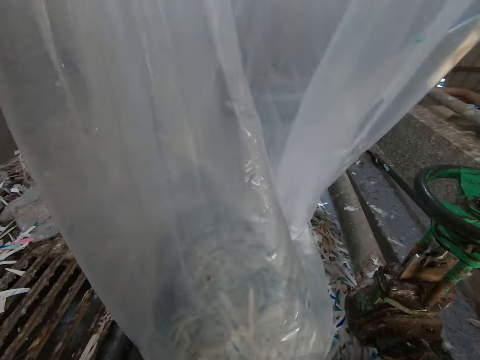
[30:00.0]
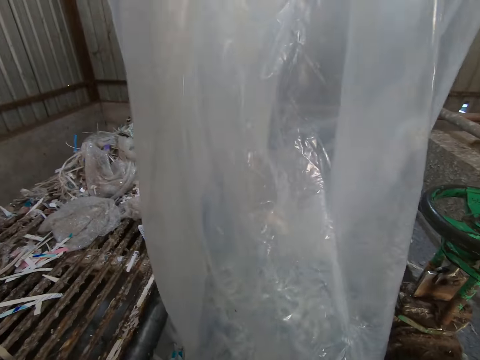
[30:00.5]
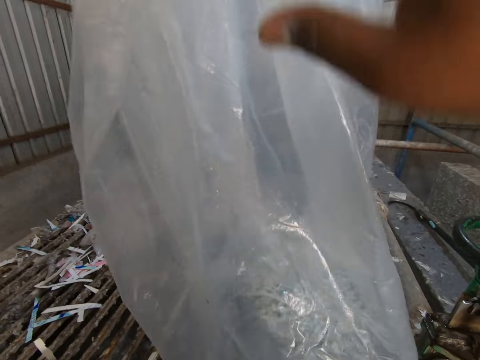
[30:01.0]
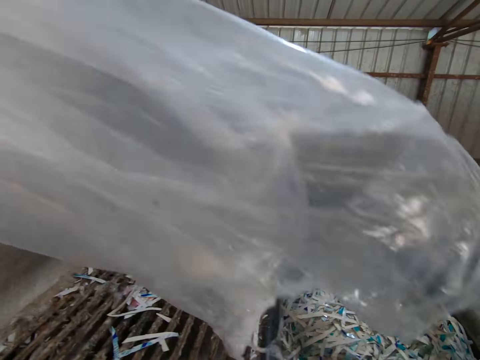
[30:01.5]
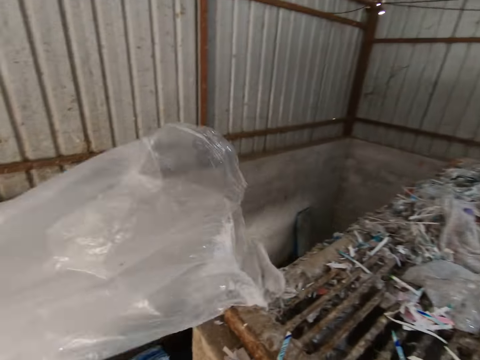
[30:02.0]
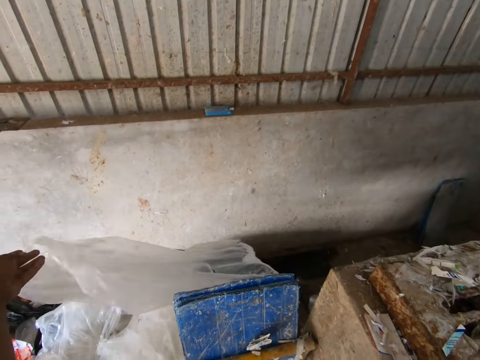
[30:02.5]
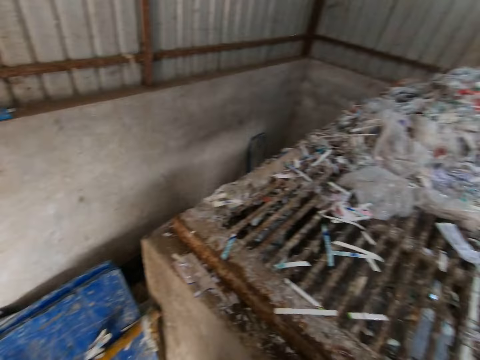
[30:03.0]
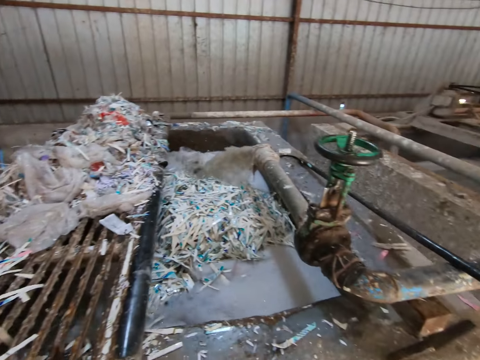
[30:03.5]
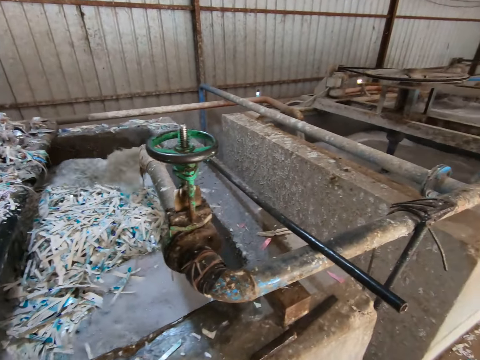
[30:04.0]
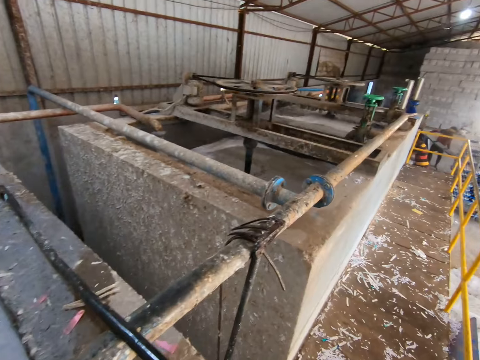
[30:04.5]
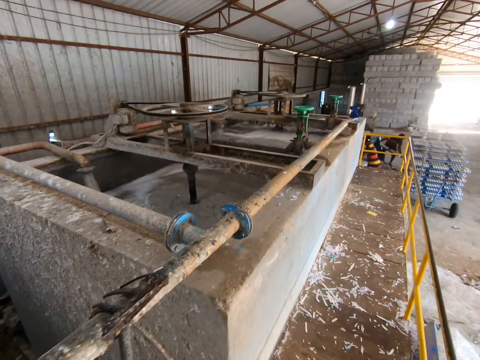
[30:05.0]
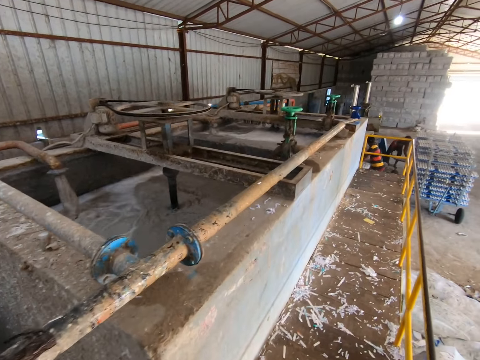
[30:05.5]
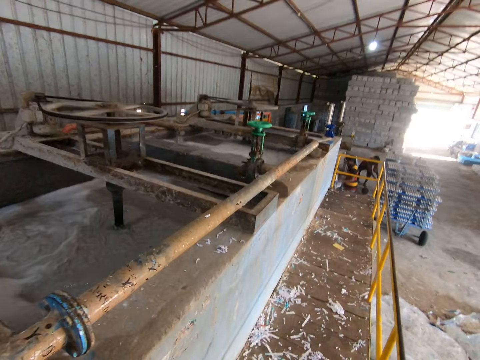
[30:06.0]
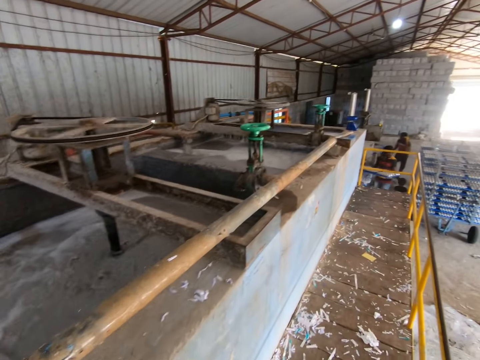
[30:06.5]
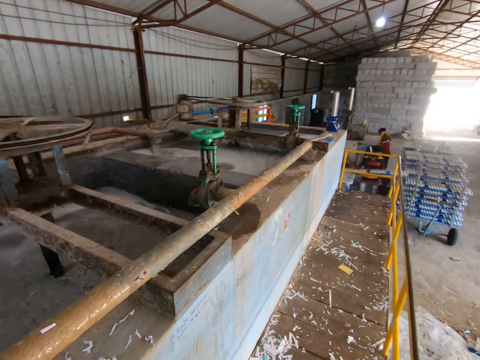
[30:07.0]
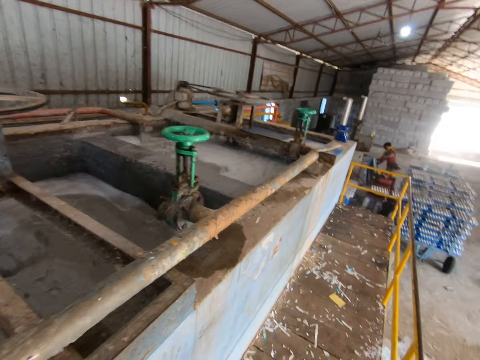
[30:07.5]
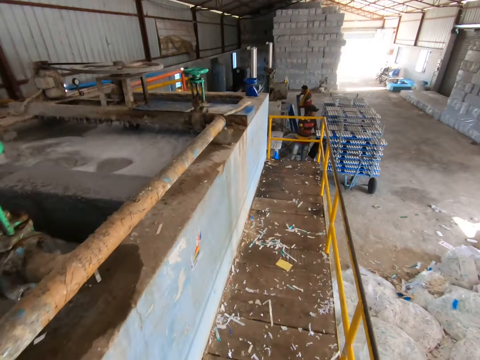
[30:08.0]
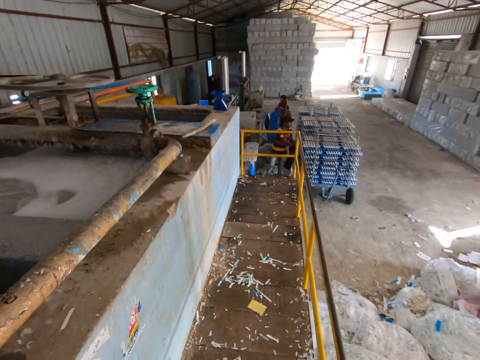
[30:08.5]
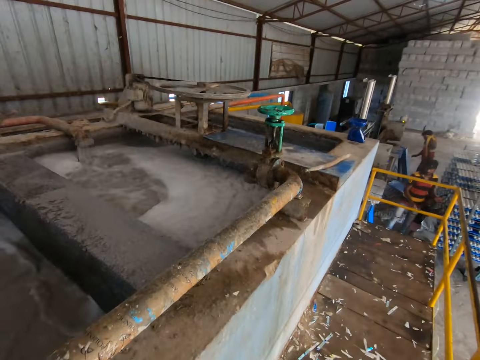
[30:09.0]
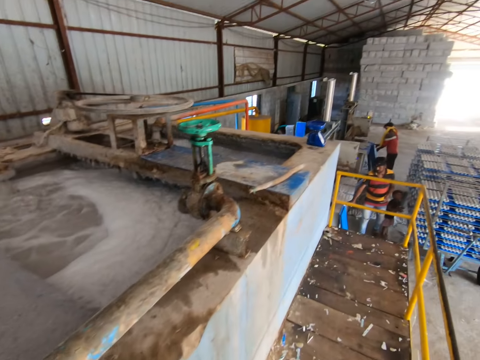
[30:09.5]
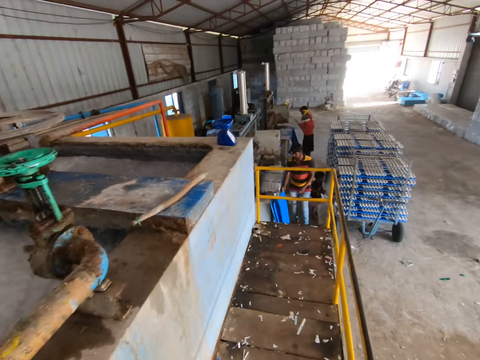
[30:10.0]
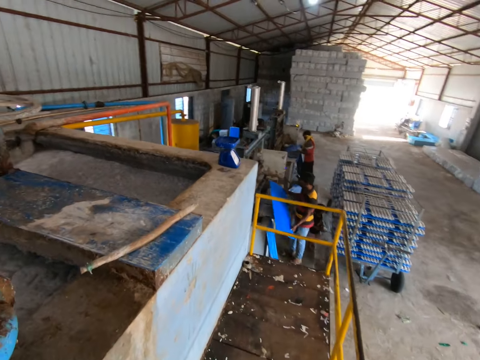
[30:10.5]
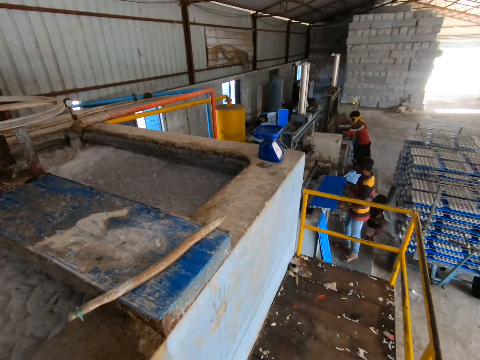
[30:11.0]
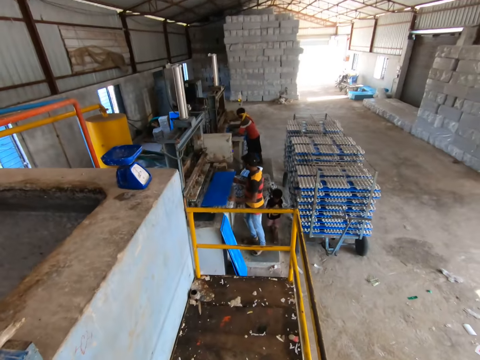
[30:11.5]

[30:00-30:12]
The camera wearer lowers his right hand from the nylon in his left hand. He lifts the nylon or polythene paper. He drops the nylon in his right hand to the floor. He walks in the factory.

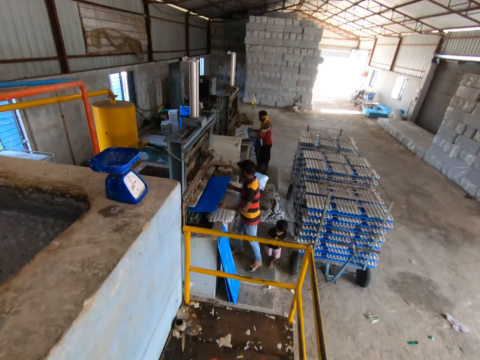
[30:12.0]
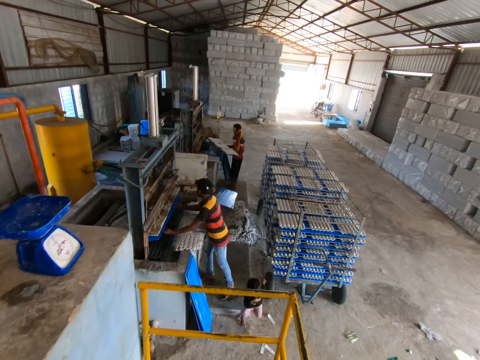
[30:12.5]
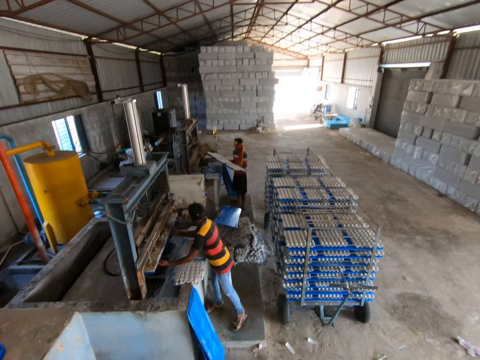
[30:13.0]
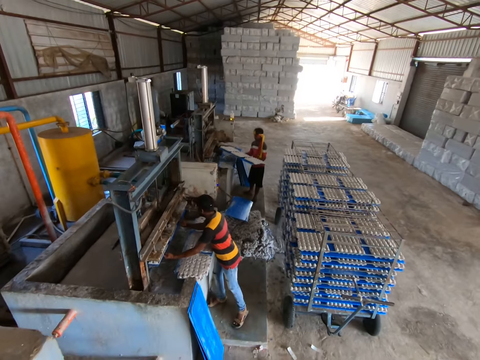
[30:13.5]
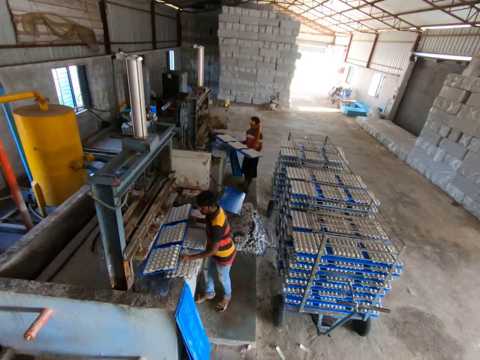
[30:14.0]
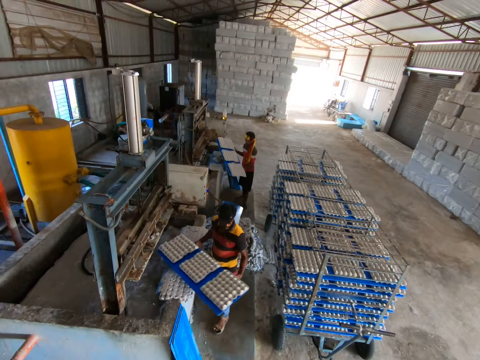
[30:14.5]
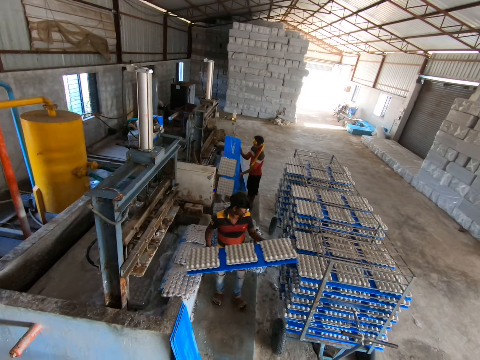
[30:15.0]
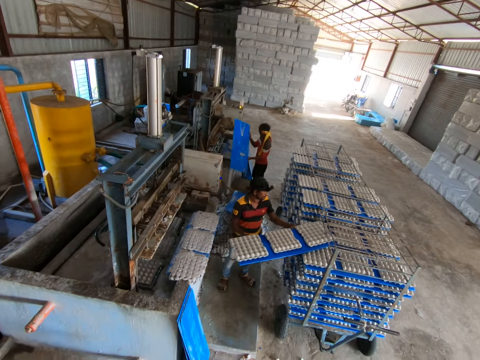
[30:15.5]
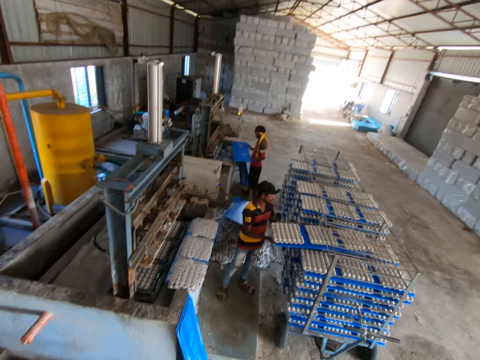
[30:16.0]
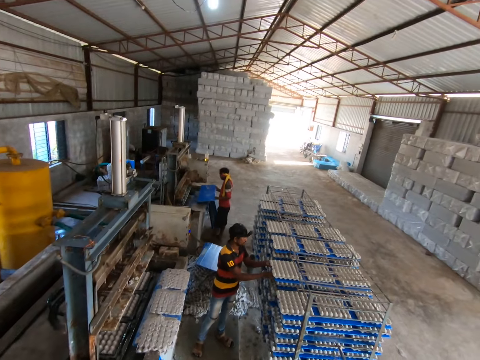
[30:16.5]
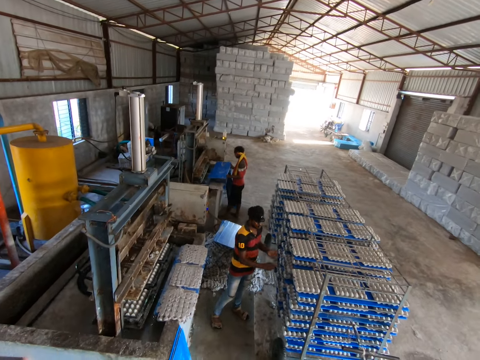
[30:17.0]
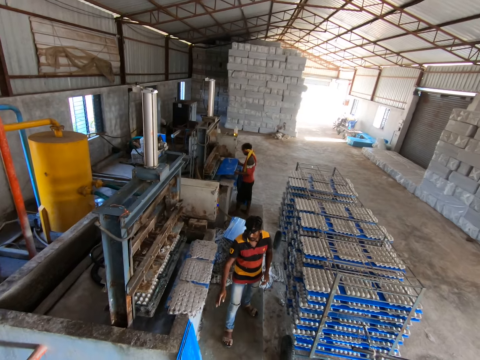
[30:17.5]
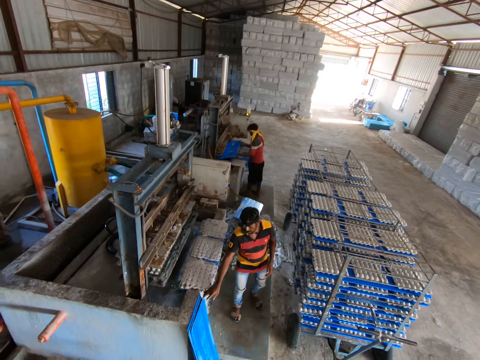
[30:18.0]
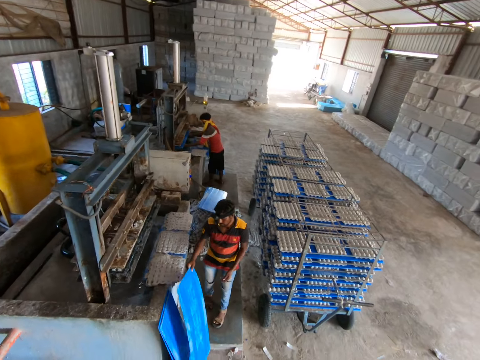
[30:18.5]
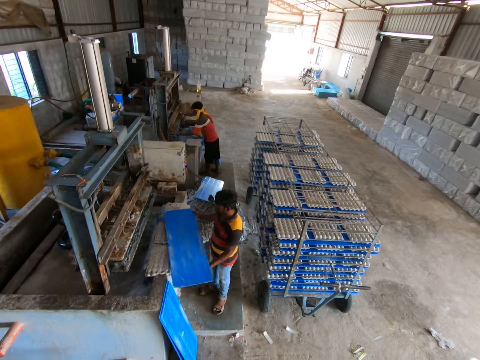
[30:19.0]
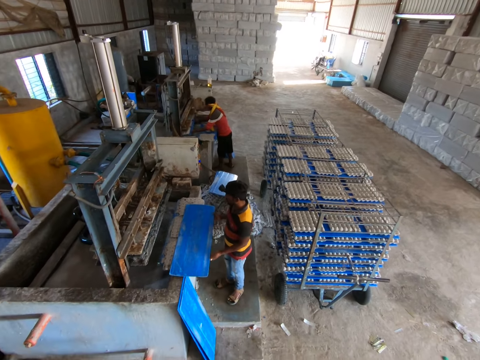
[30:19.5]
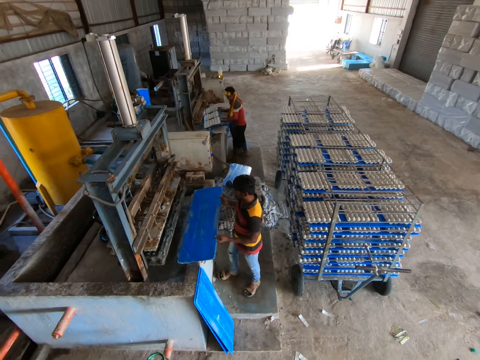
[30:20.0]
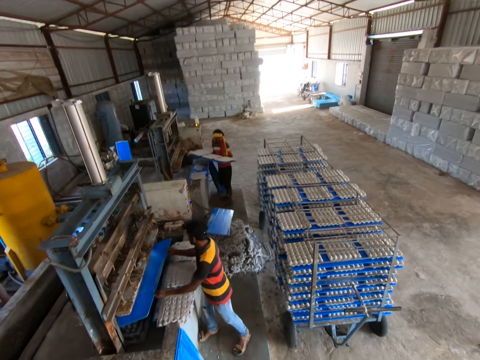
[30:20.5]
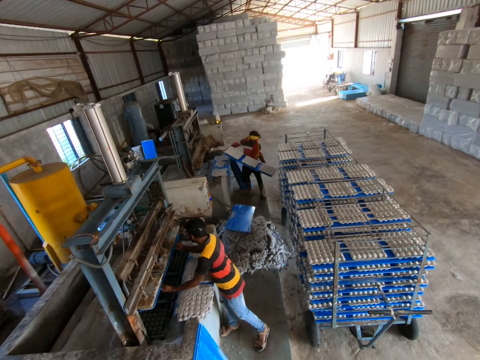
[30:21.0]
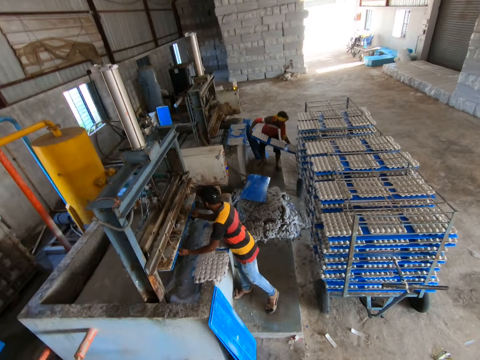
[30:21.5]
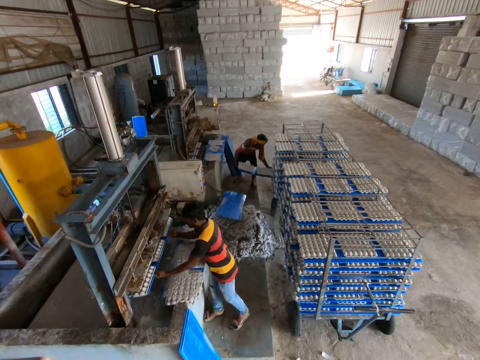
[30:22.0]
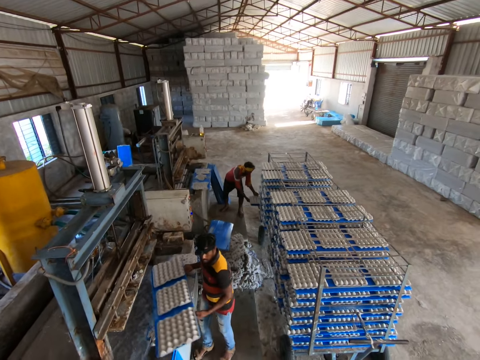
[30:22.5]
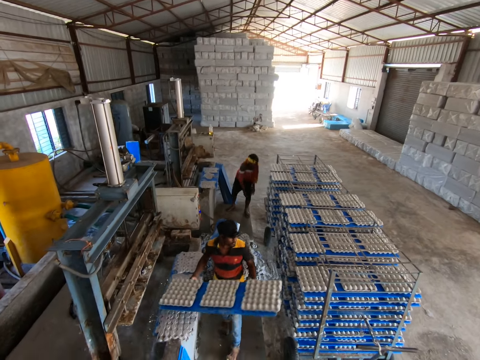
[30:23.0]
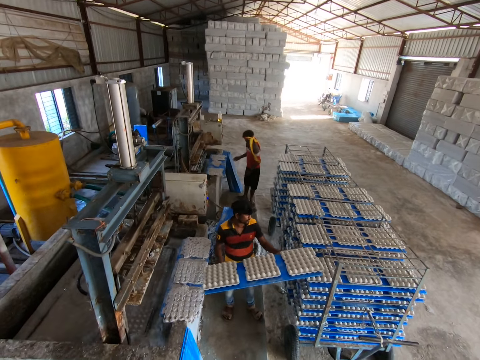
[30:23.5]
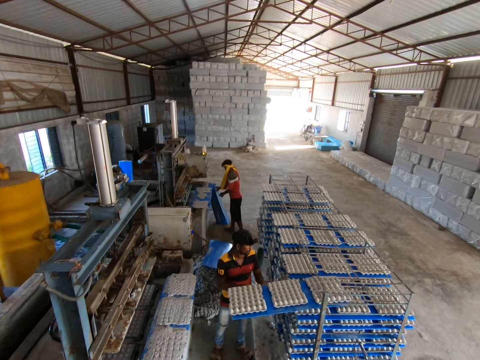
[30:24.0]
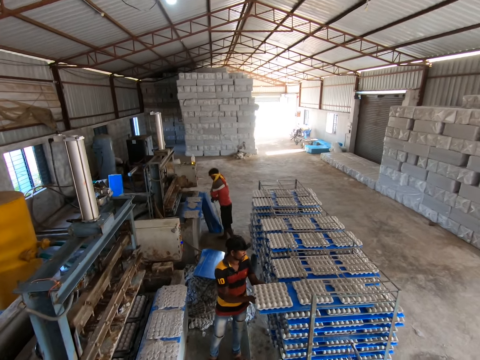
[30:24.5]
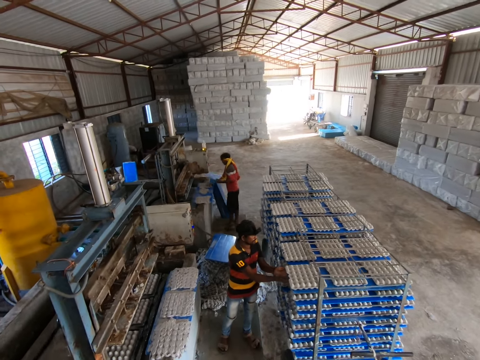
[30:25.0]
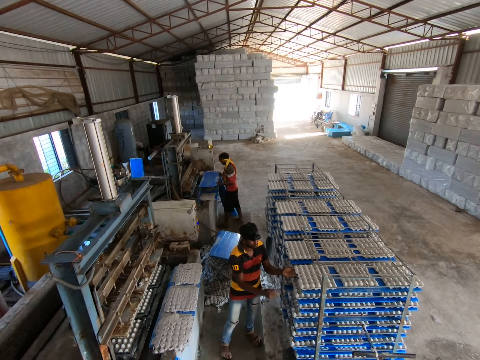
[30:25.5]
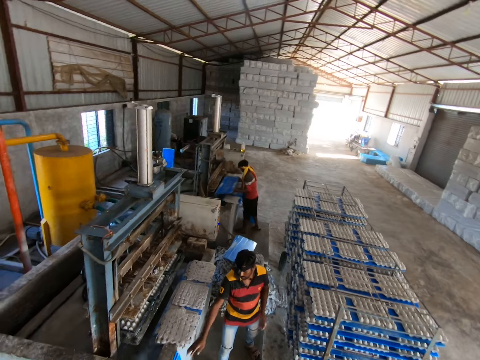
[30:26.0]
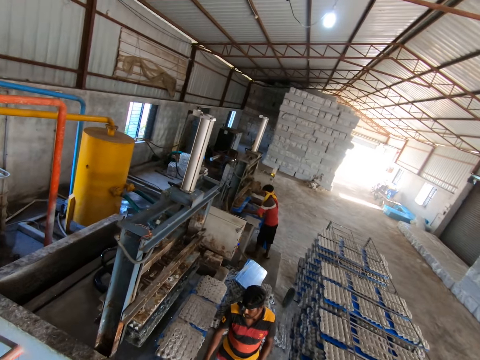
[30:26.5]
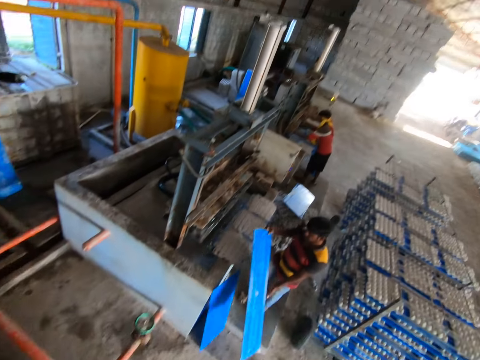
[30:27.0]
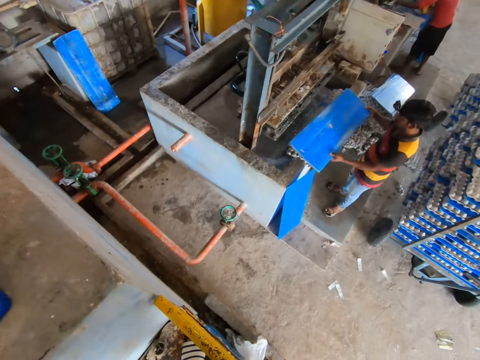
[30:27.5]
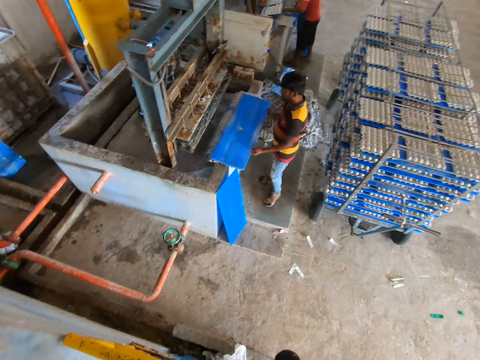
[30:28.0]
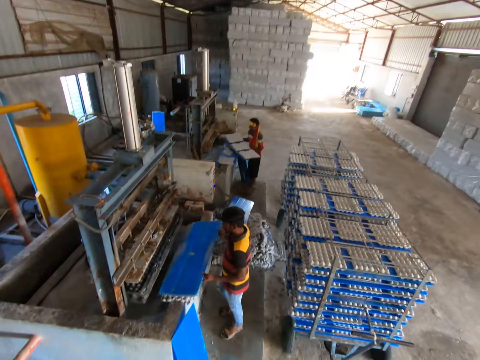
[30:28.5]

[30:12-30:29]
The camera wearer looks around.
